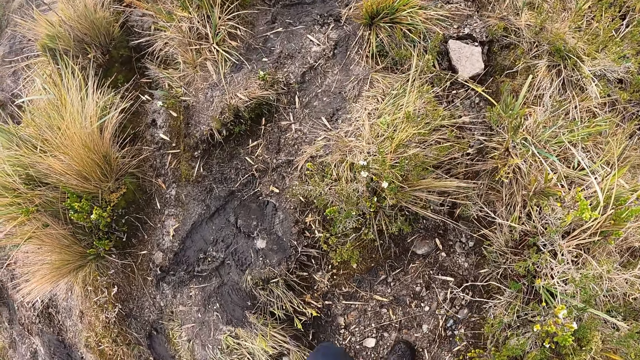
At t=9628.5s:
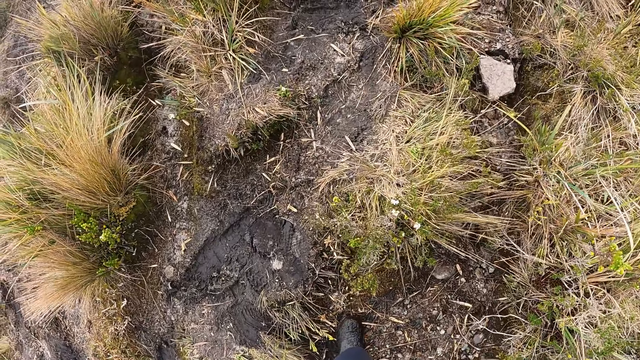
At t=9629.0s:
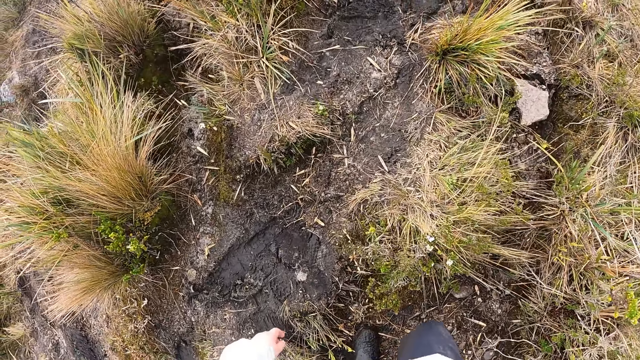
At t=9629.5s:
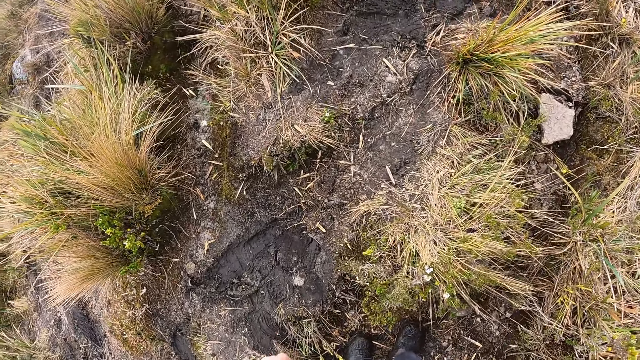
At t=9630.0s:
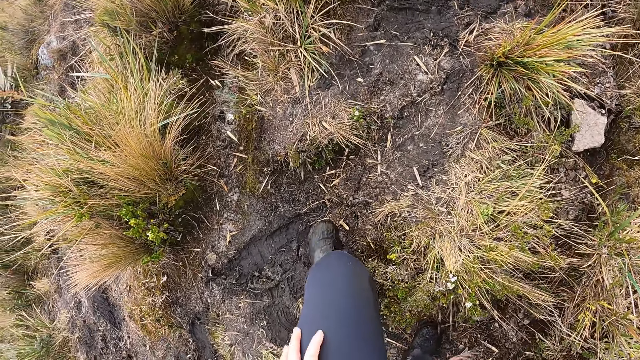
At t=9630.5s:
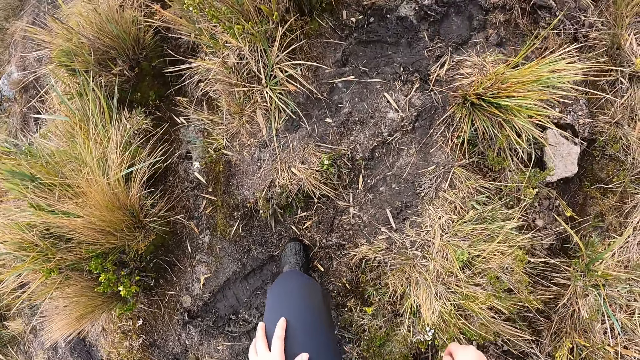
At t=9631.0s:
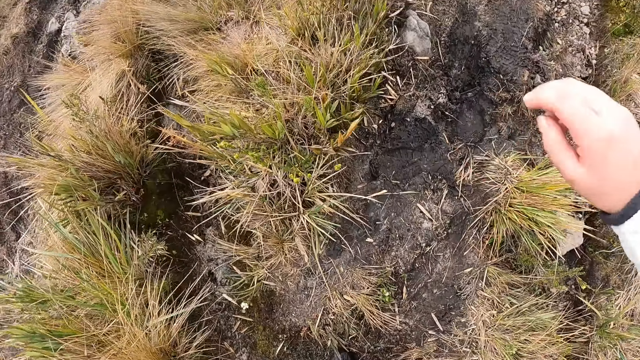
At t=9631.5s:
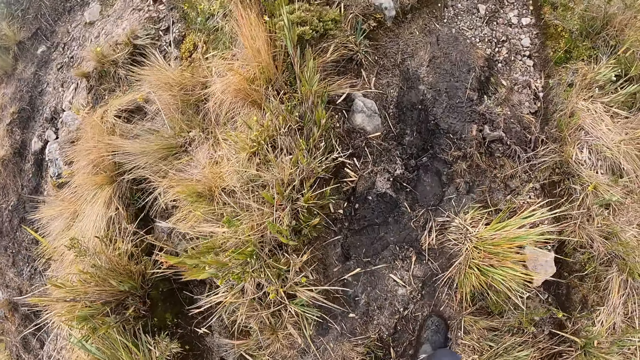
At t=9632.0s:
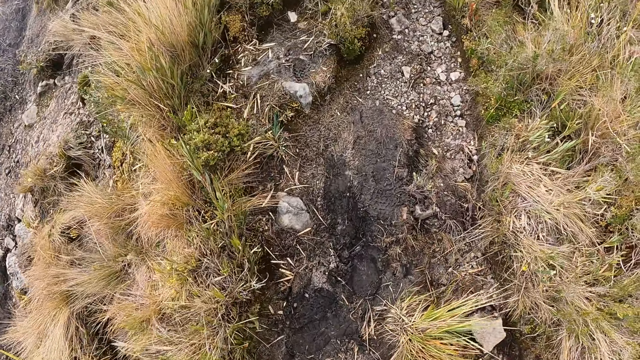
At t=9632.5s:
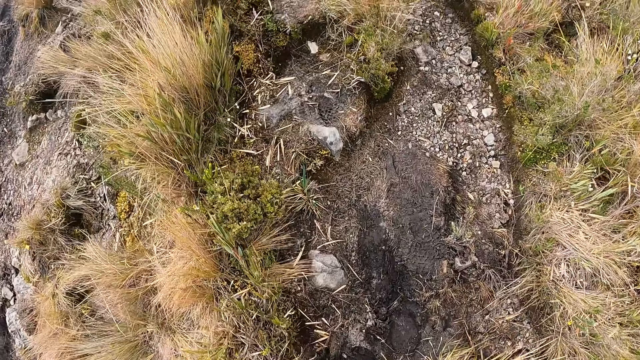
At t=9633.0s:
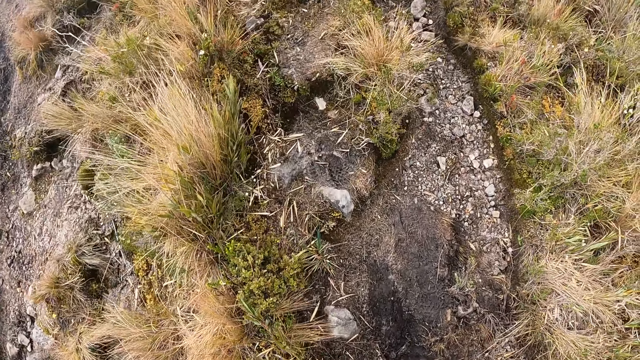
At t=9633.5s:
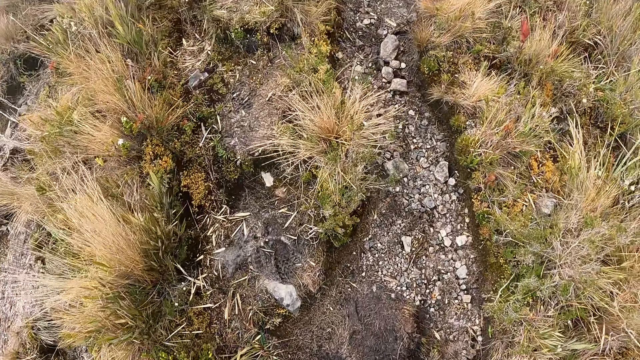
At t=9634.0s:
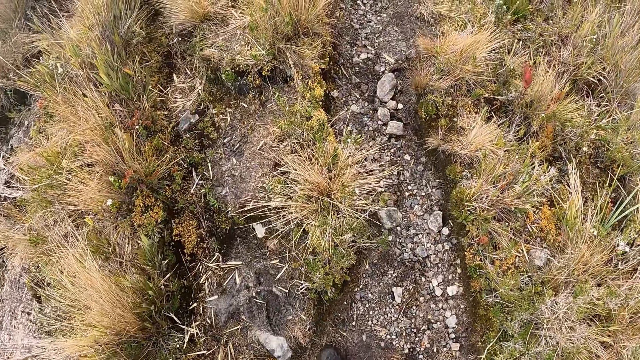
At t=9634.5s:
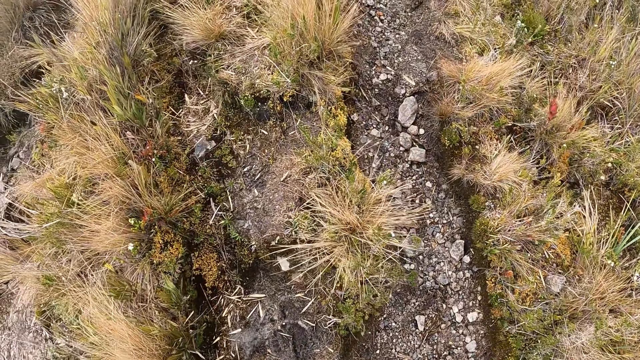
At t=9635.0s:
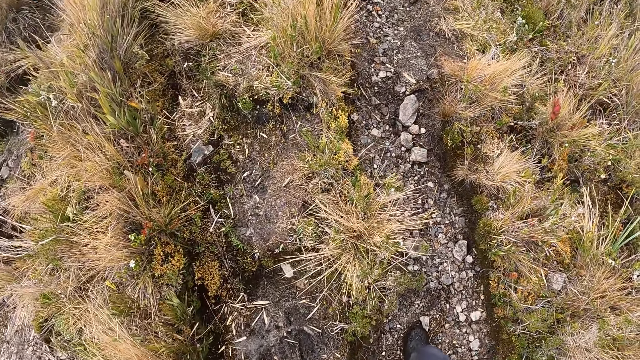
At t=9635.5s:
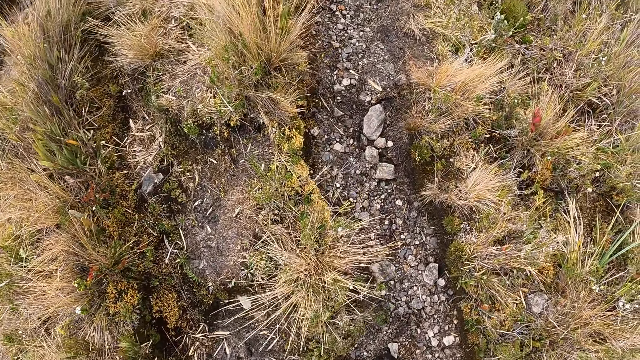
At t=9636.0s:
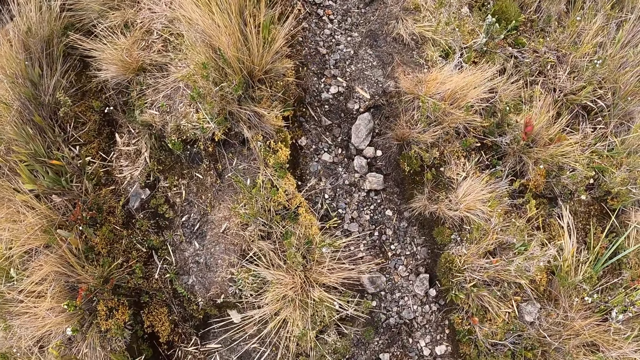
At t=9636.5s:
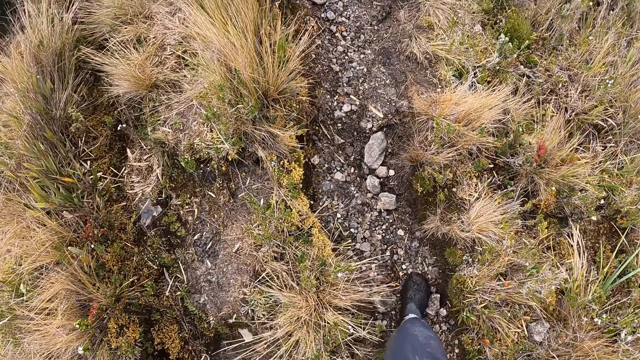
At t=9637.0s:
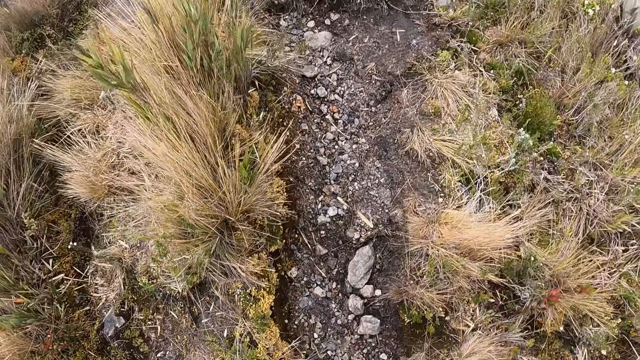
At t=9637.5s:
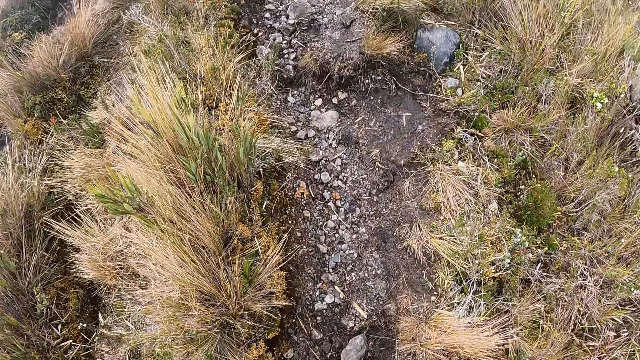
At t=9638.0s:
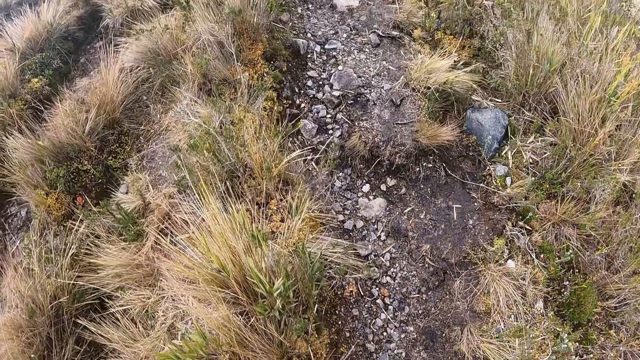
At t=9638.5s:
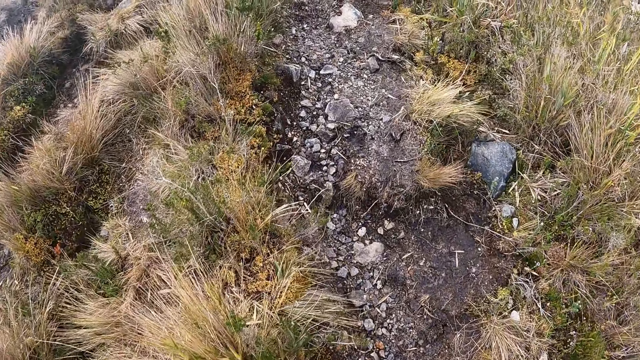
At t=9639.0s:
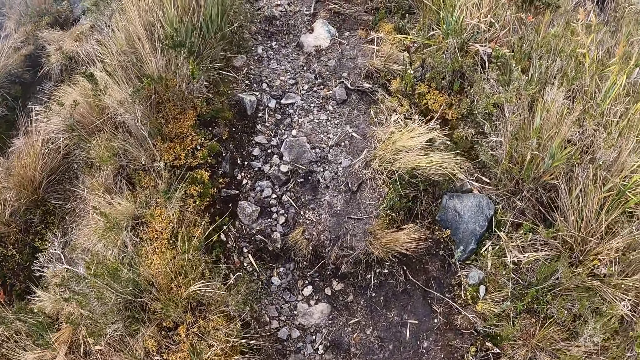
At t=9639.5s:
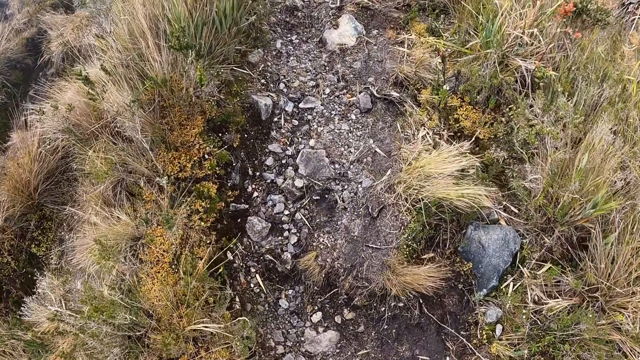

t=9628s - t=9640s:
The camera wearer holds the left lap. They walk on the ground.

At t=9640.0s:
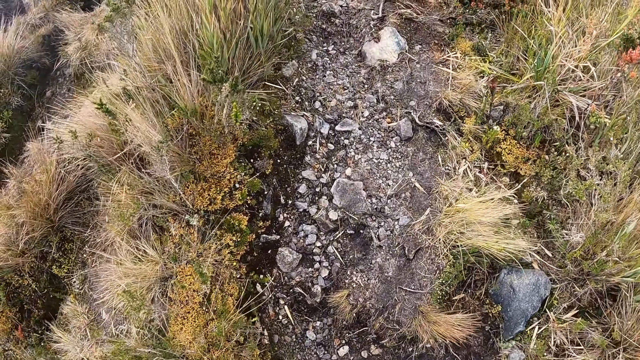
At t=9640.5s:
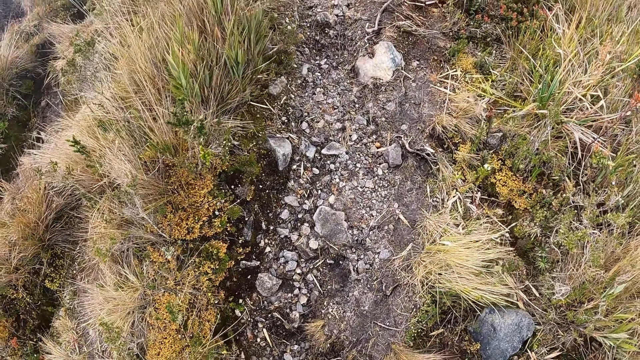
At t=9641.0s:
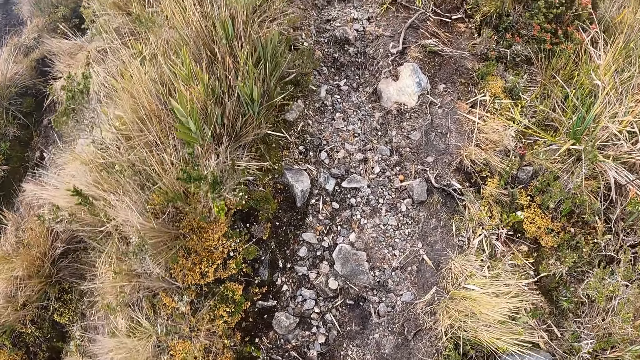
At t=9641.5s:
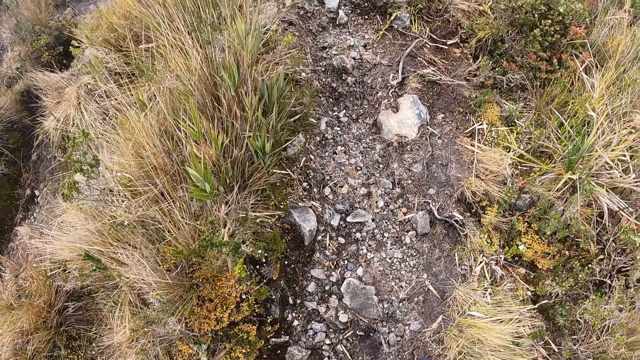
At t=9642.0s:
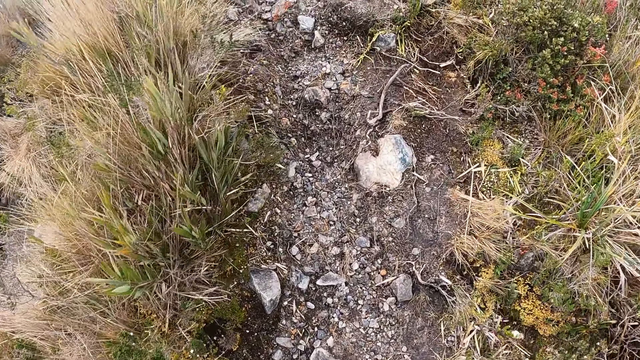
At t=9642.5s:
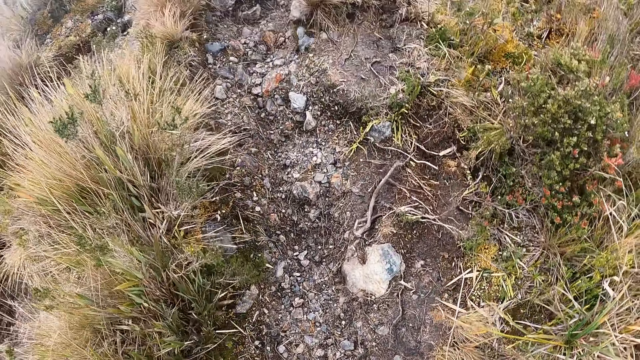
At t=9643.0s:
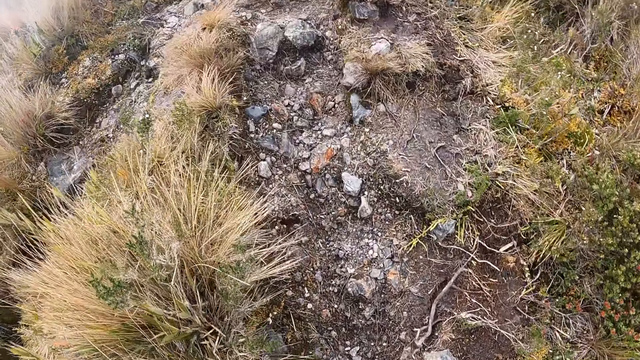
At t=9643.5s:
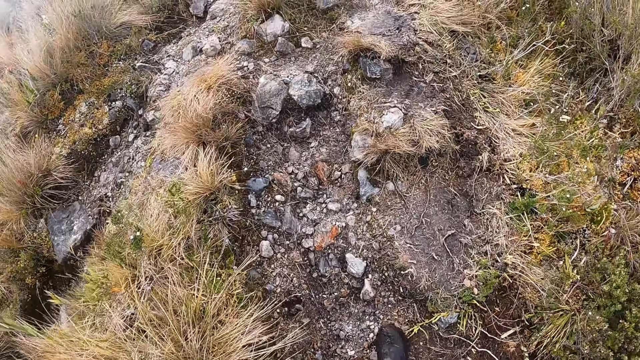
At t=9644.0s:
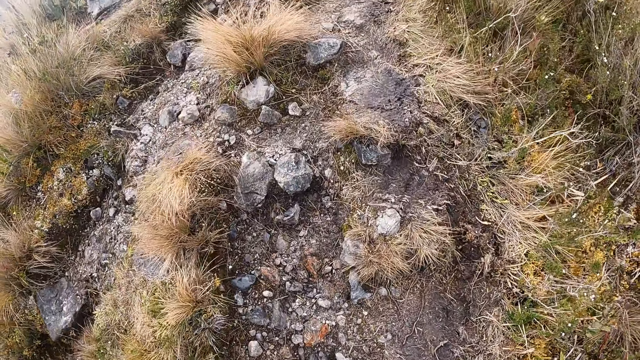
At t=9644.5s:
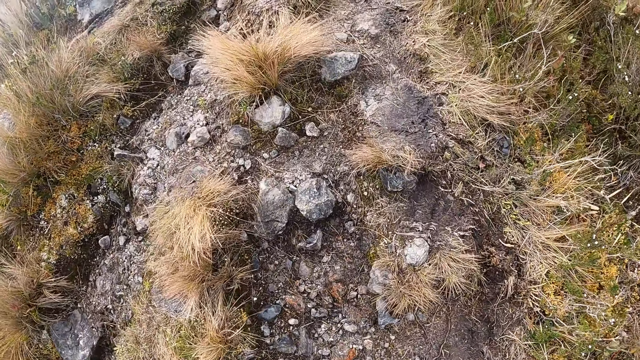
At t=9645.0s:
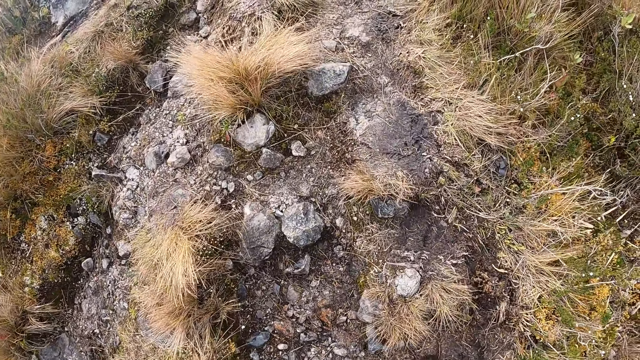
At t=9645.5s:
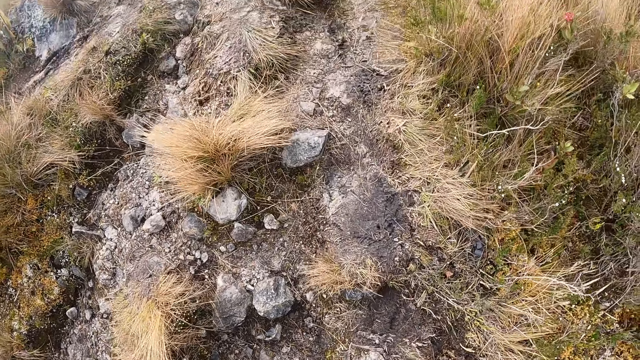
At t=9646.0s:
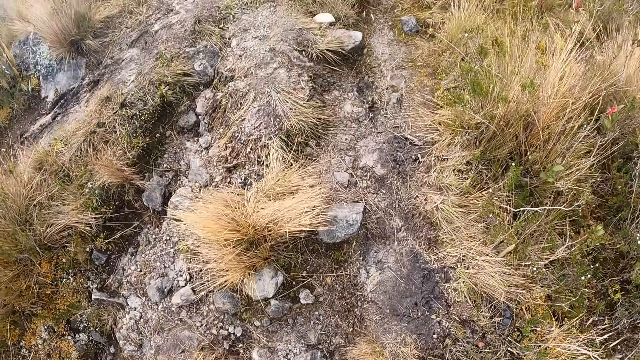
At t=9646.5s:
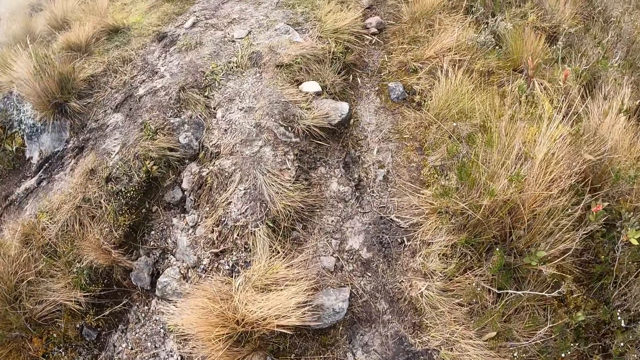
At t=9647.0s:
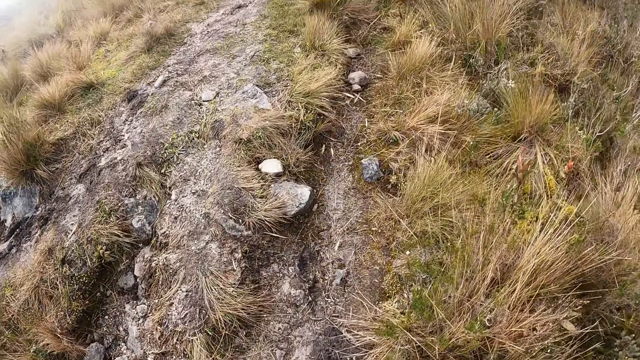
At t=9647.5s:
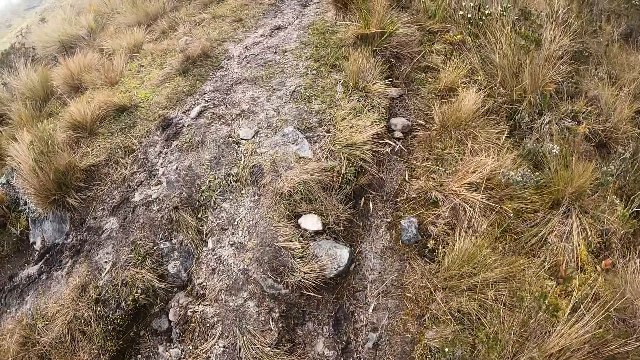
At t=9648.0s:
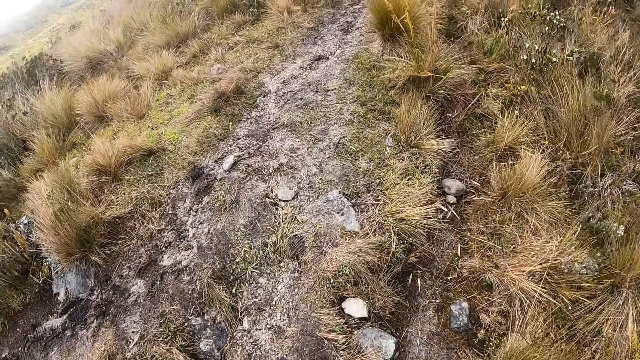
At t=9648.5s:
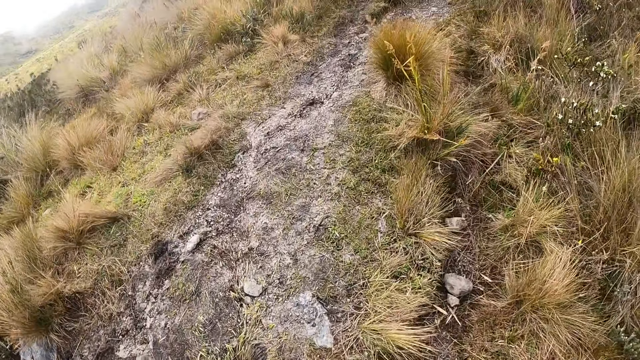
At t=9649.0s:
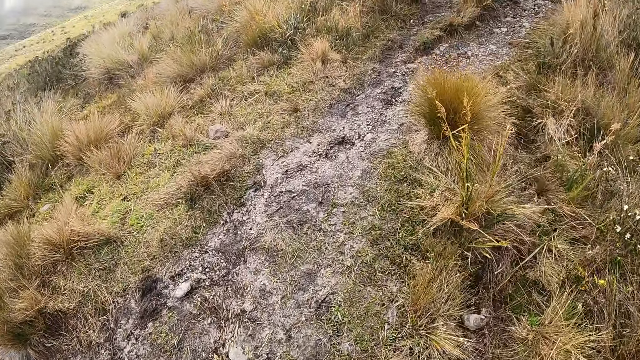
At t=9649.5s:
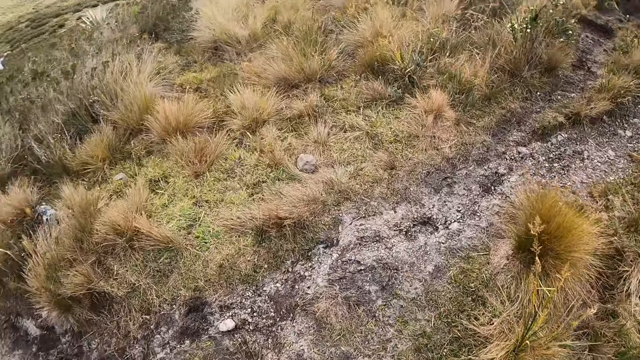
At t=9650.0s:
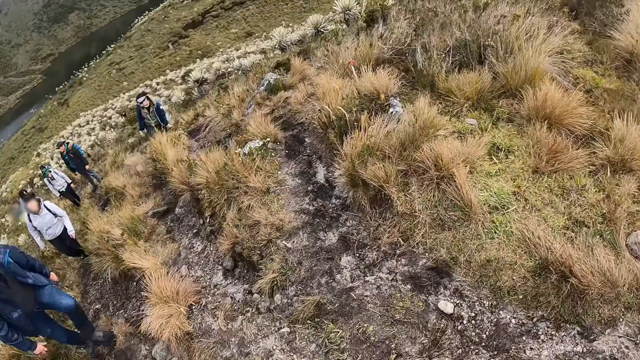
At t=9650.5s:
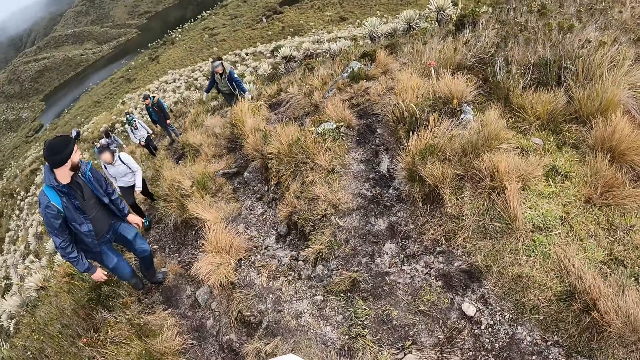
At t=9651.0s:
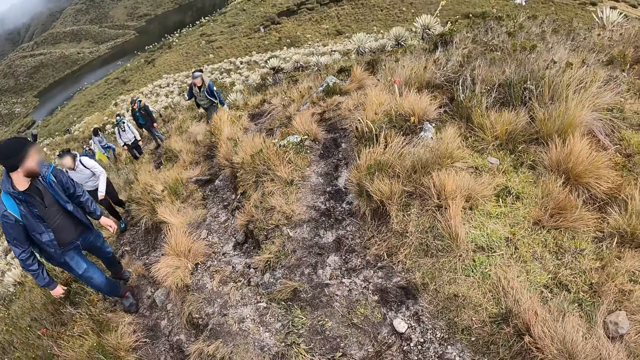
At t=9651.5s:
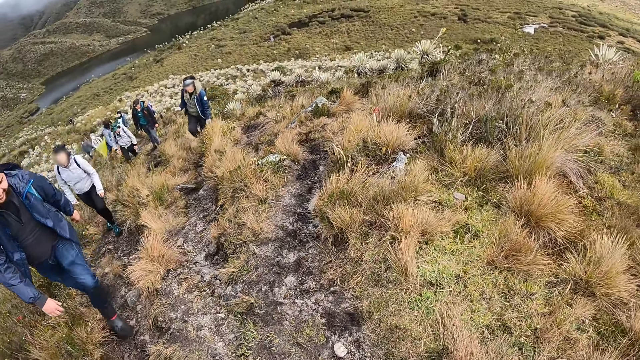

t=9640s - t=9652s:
The camera wearer turns to the colleagues. They look at the colleagues.
